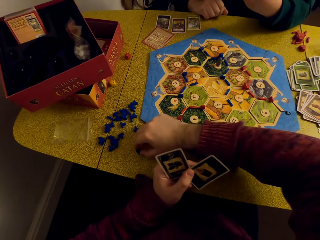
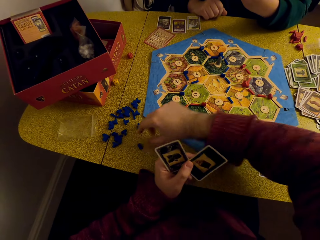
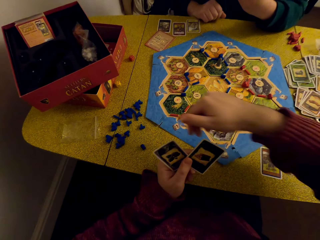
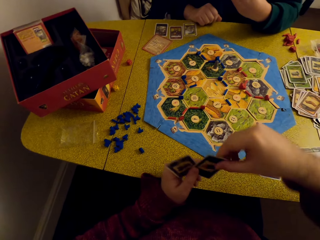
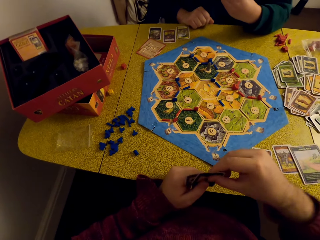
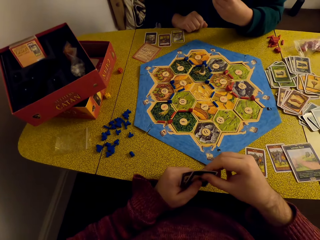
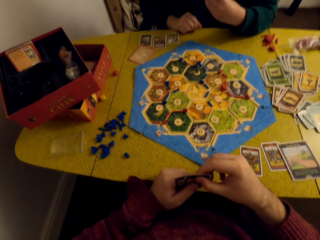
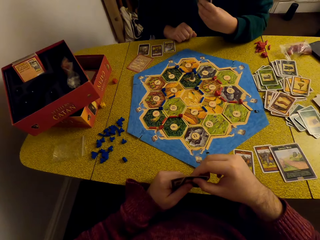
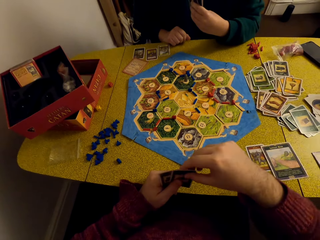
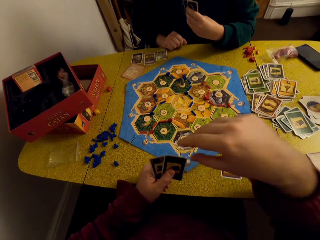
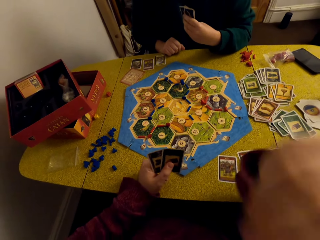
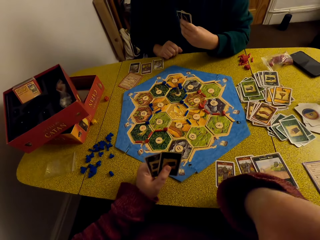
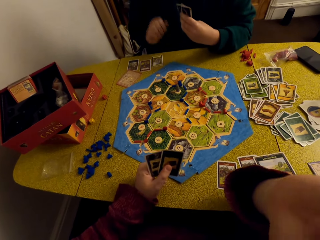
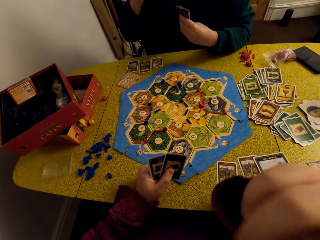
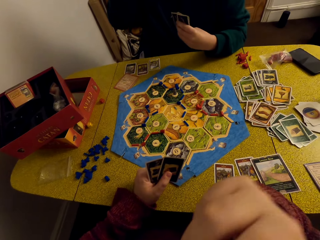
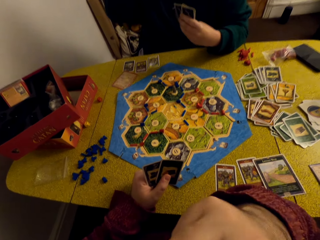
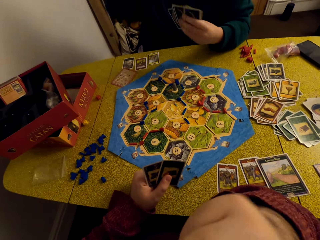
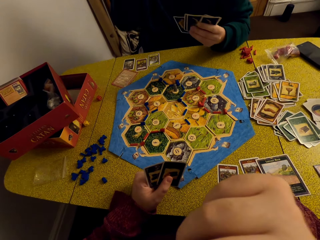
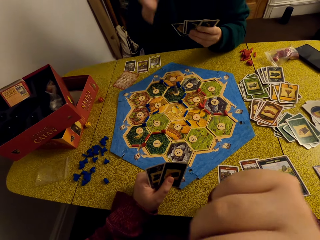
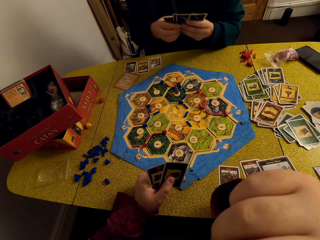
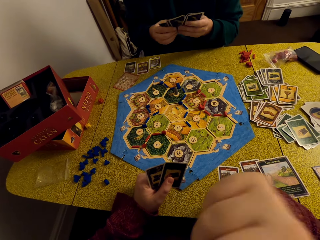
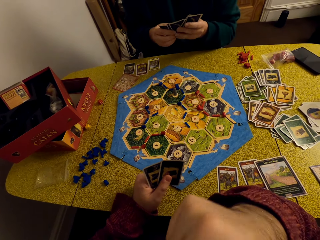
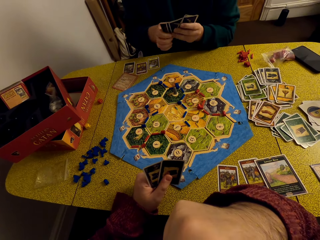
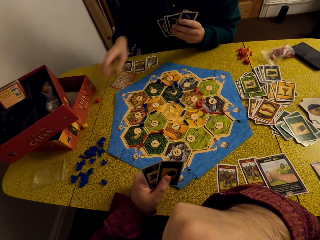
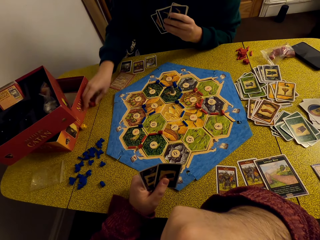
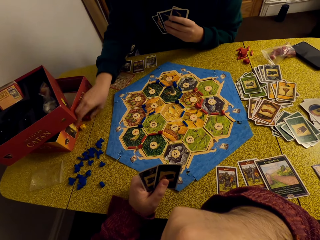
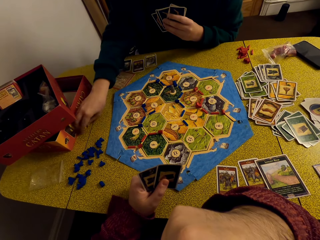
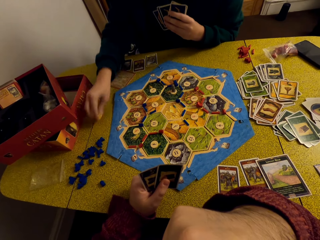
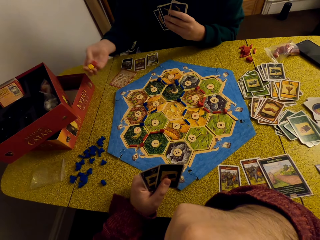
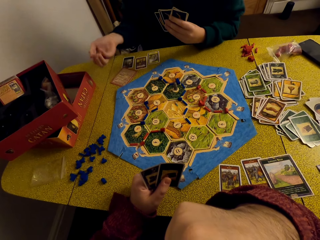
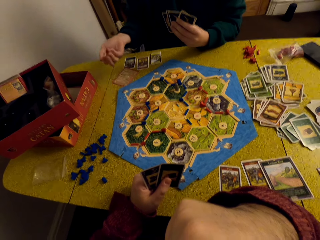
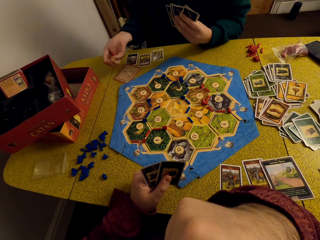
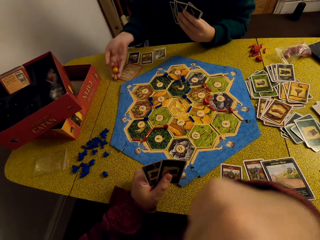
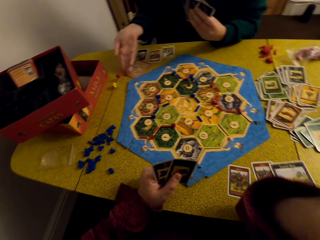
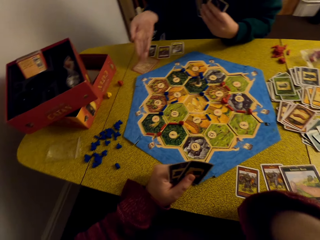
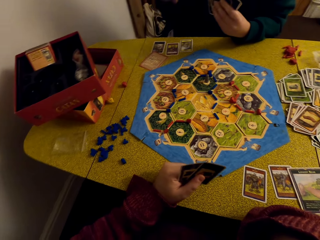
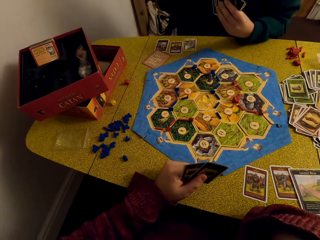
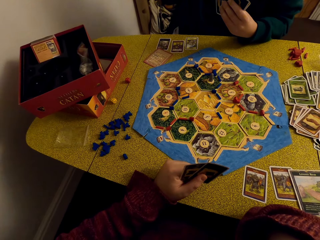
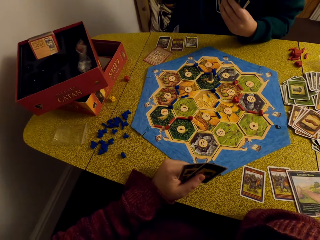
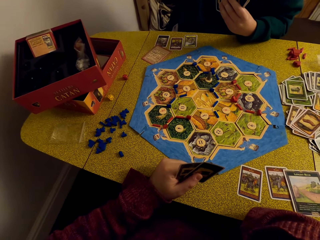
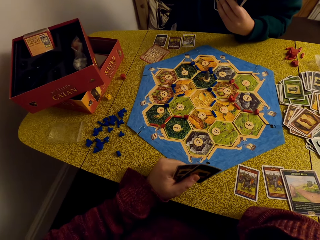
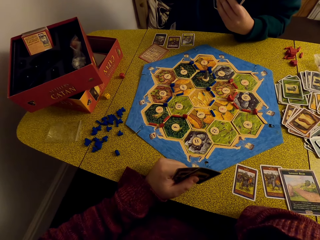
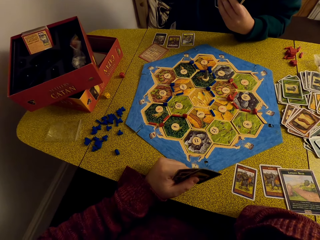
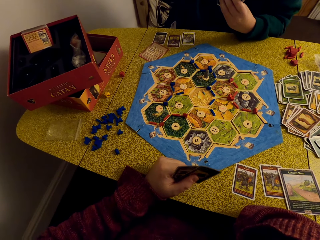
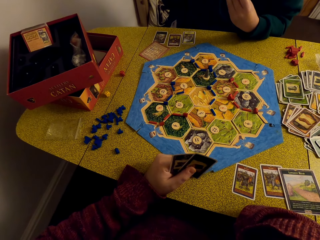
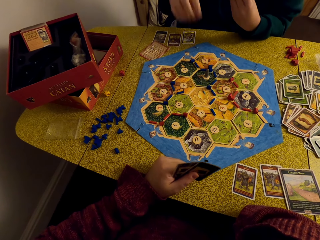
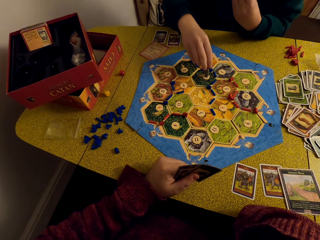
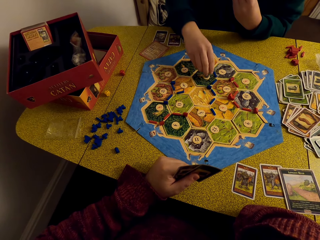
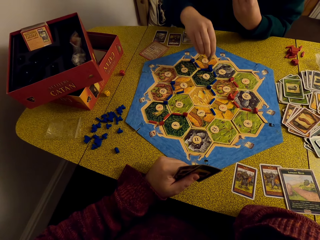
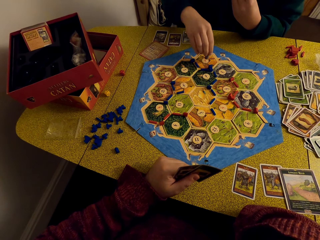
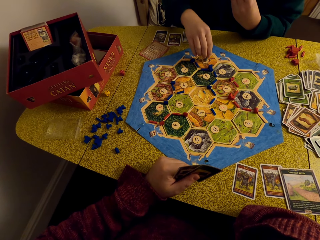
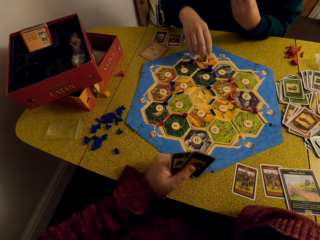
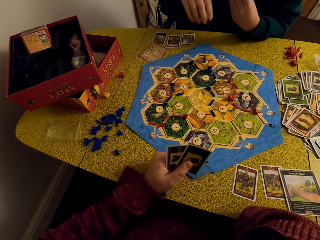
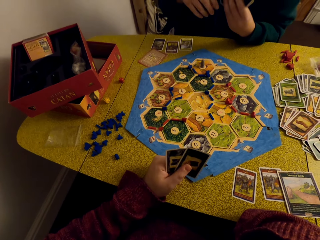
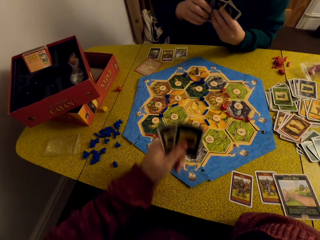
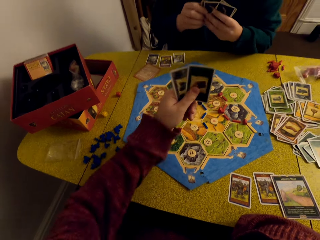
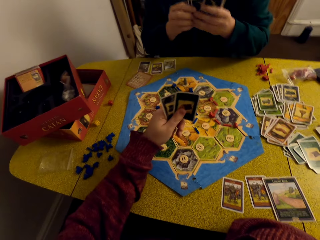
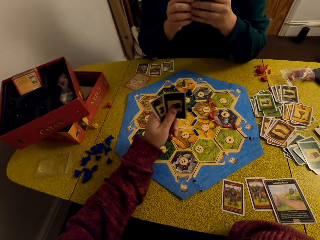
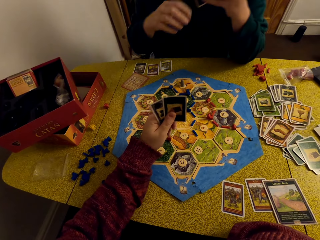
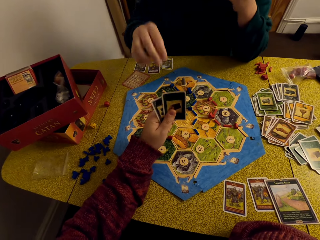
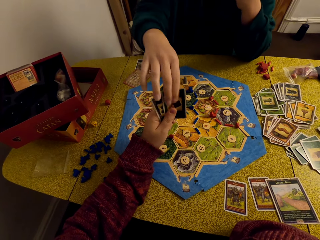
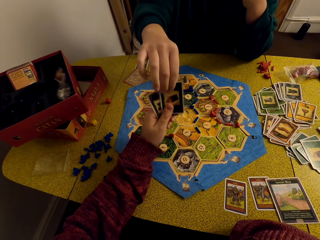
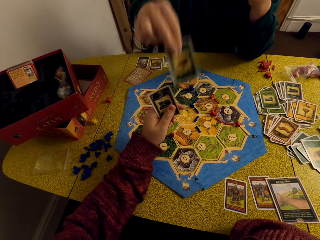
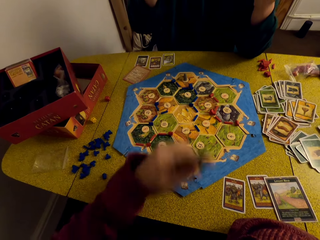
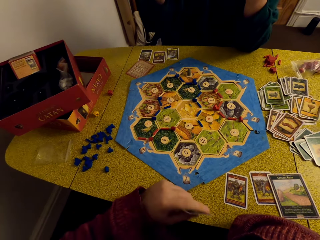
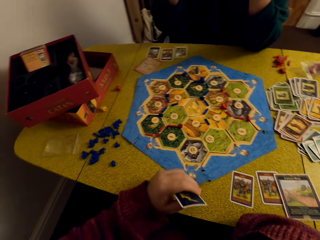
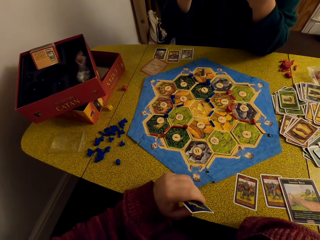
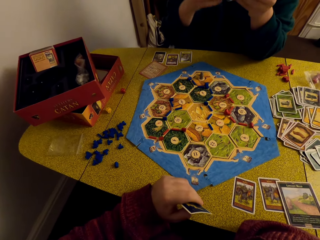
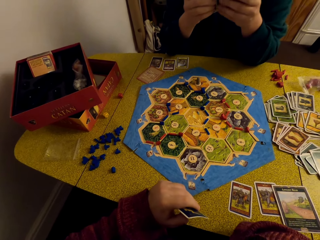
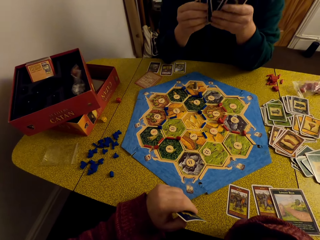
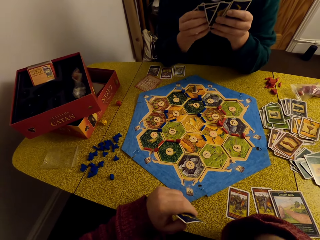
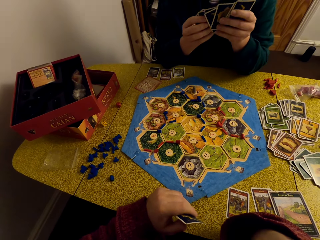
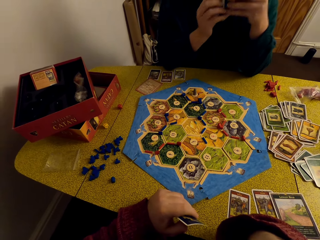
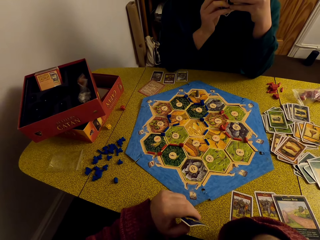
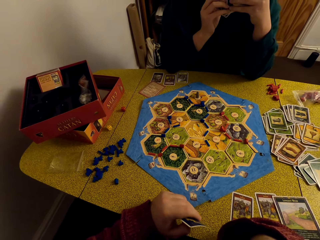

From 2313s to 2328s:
The camera wearer lifts up a robber from the hex tile and puts the robber on the table. They look at the cards. They converse with a woman. The woman takes the dice or balls from the table. She rolls the dice. She drops the balls on the table. The camera wearer looks at the cards. The woman lifts up the robber from the hex tile. She places her hand on the chart. She places the robber on the hex tile. The camera wearer converses with the woman. The woman takes a card from the camera wearer.

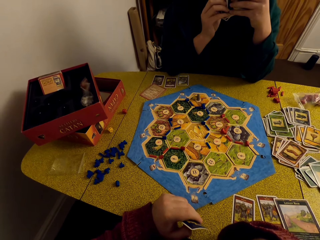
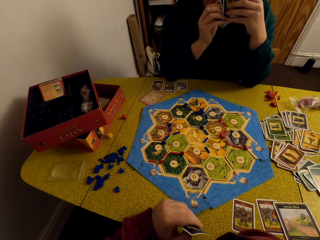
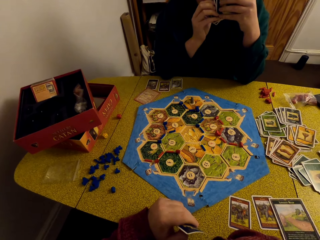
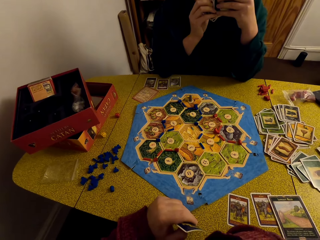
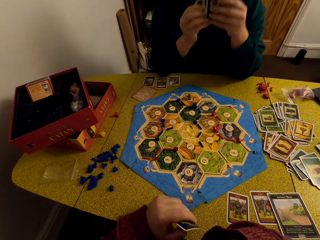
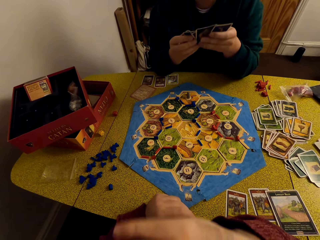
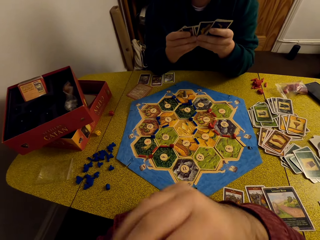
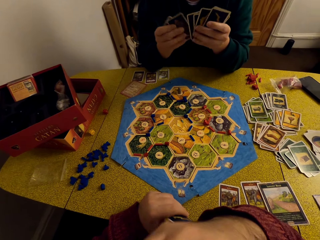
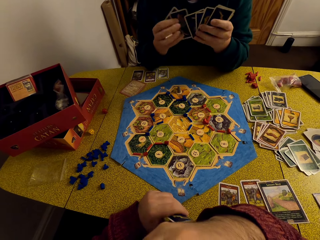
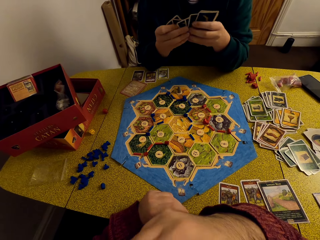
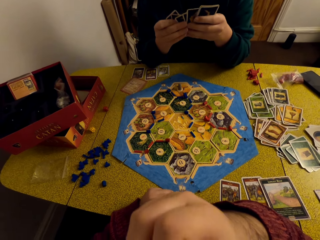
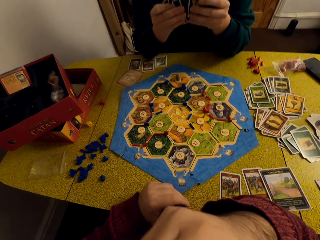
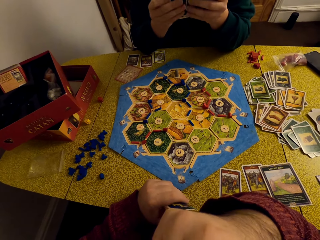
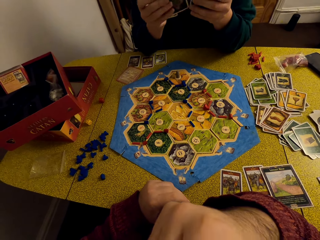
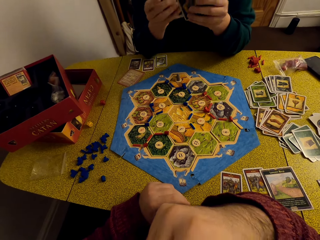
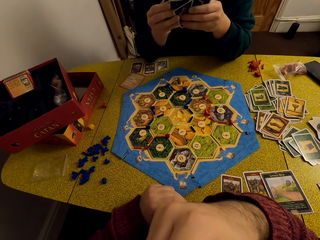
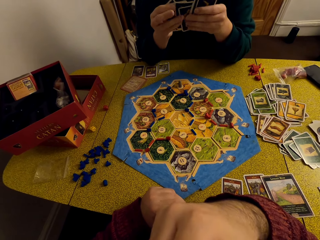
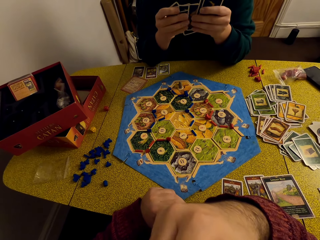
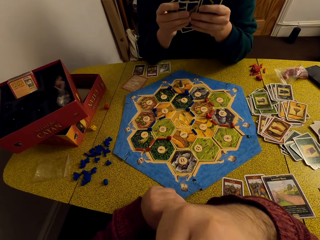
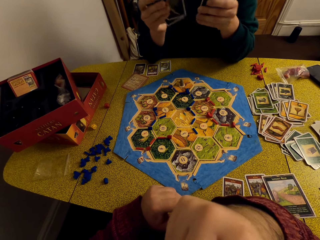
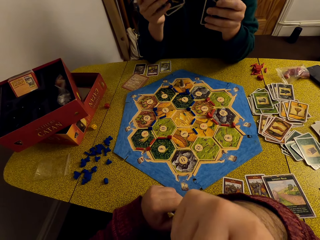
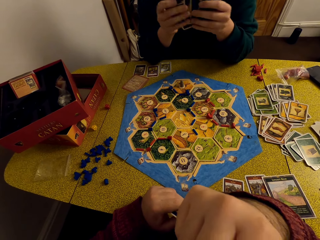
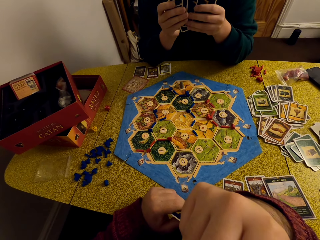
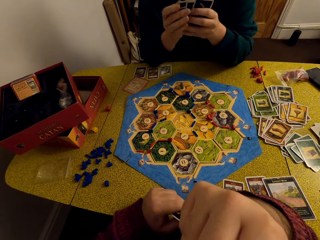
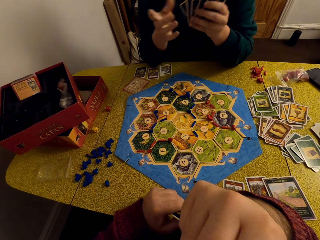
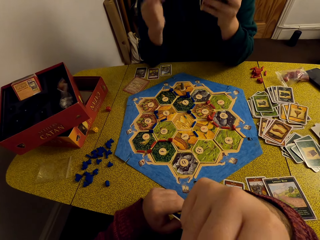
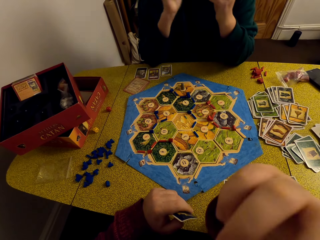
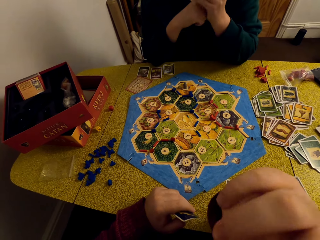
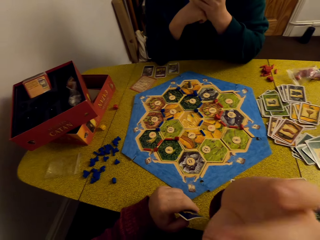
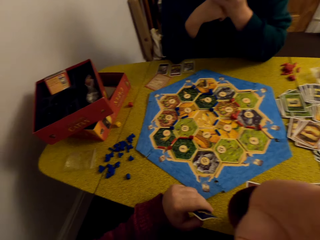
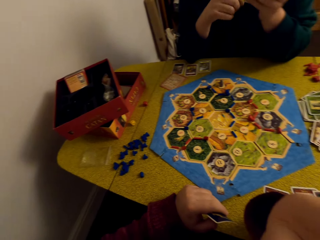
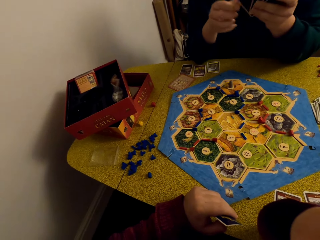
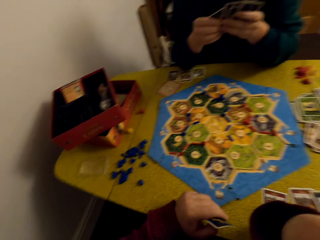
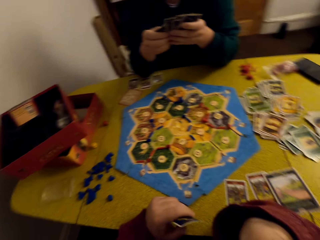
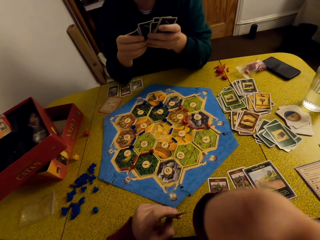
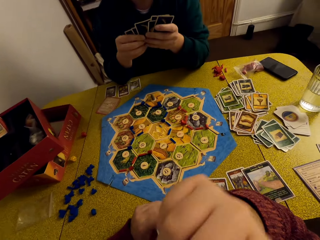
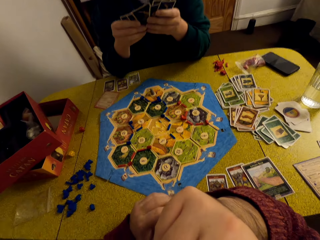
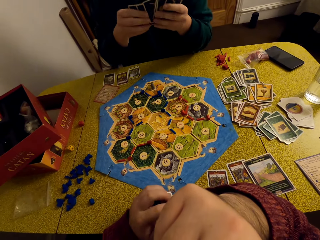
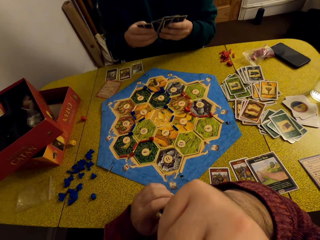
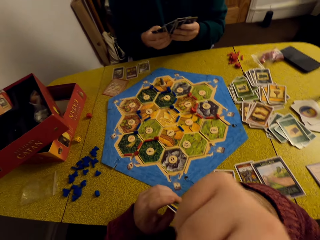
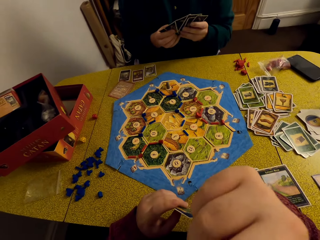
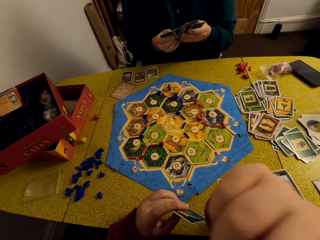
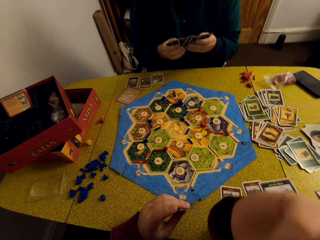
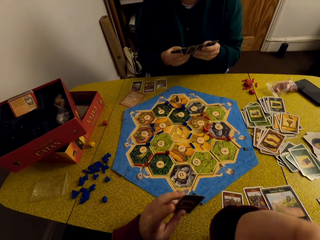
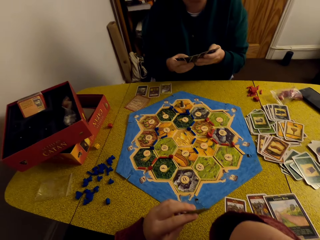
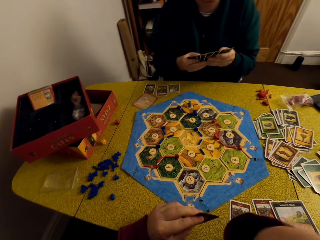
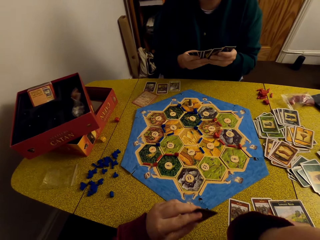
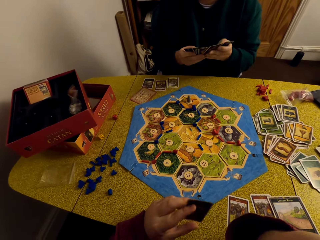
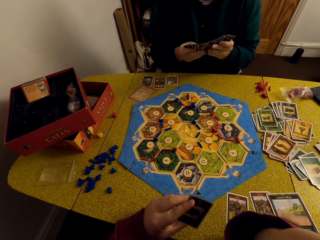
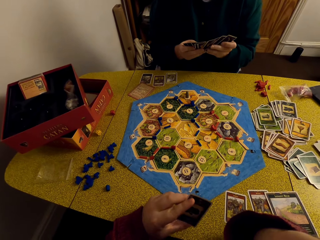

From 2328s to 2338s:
A woman looks at the cards. The camera wearer converses with the woman.
